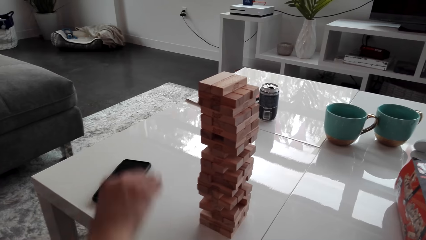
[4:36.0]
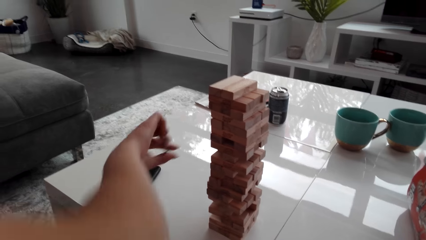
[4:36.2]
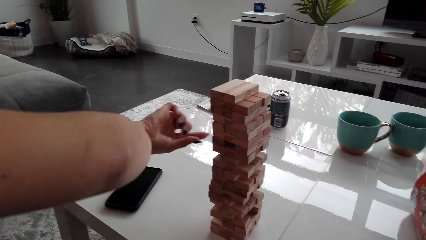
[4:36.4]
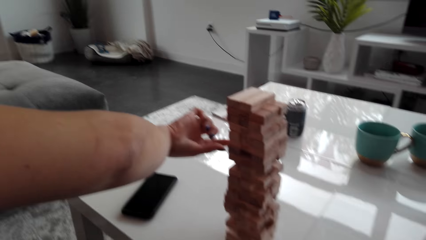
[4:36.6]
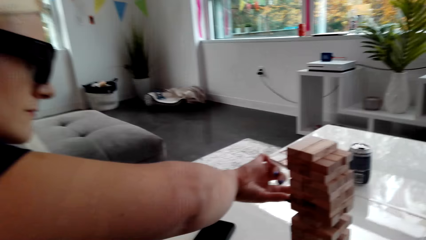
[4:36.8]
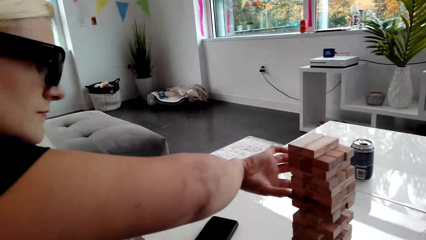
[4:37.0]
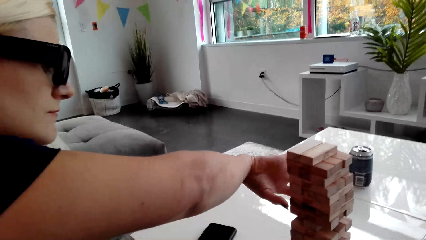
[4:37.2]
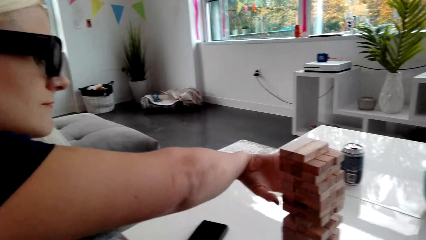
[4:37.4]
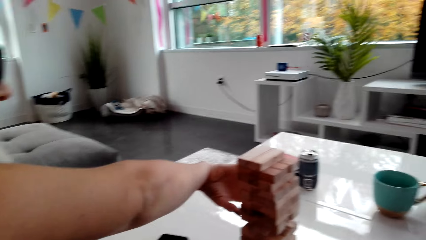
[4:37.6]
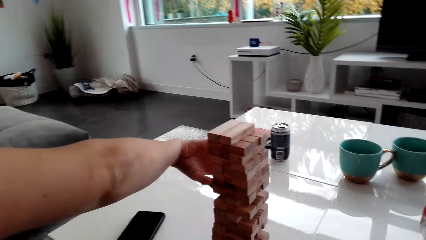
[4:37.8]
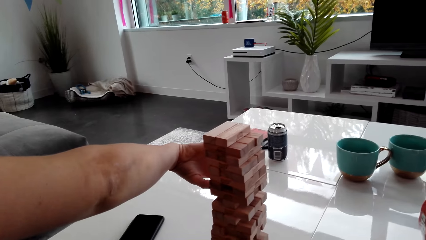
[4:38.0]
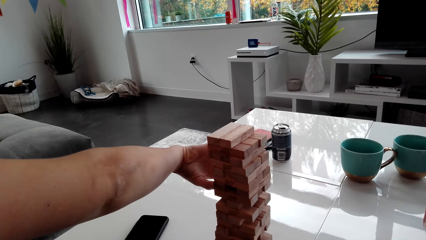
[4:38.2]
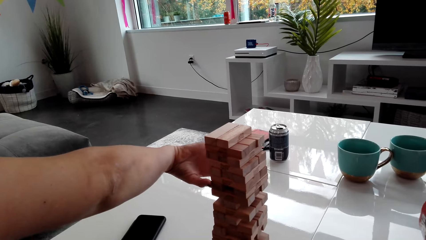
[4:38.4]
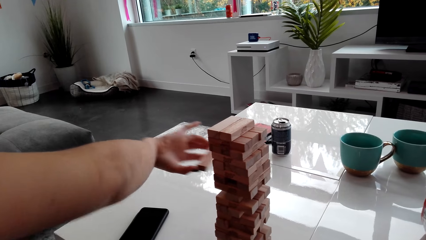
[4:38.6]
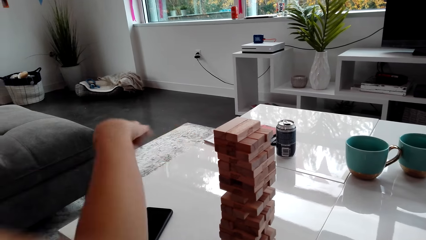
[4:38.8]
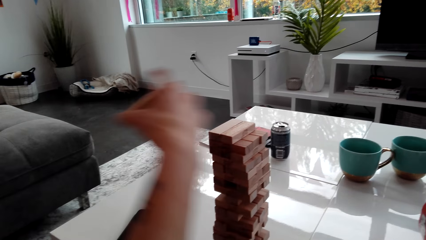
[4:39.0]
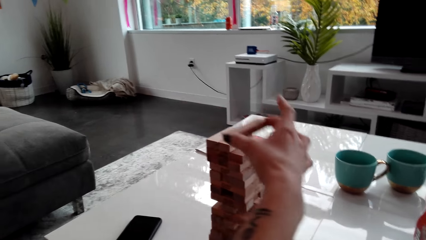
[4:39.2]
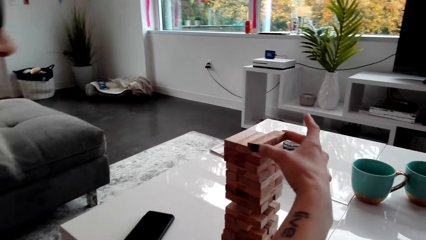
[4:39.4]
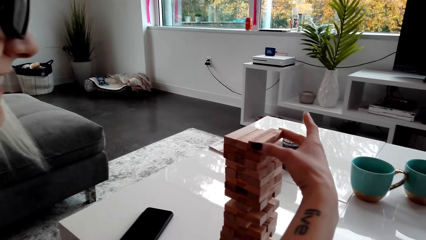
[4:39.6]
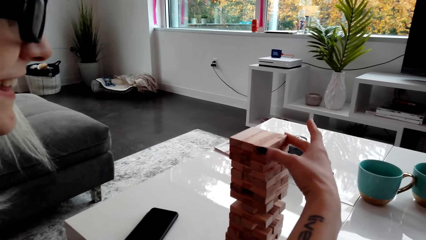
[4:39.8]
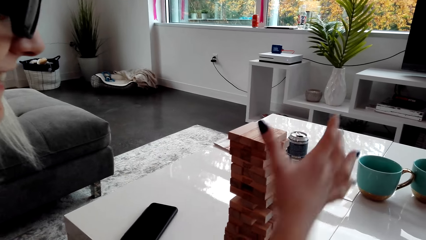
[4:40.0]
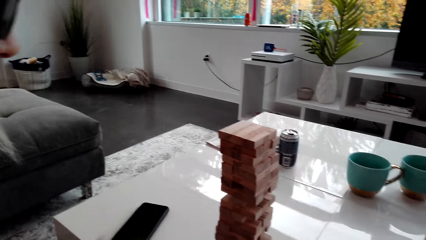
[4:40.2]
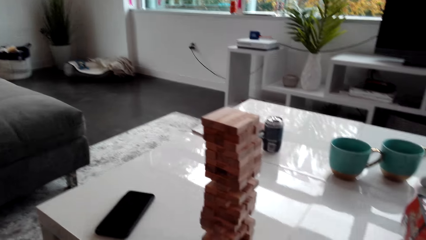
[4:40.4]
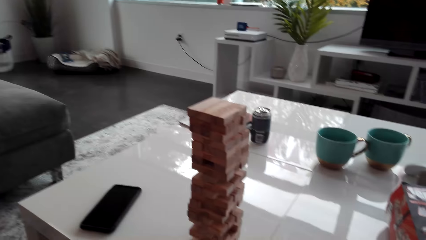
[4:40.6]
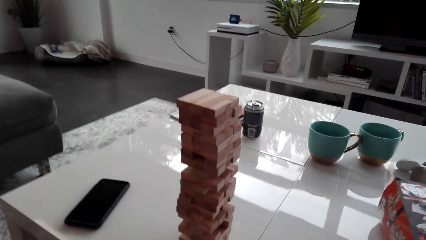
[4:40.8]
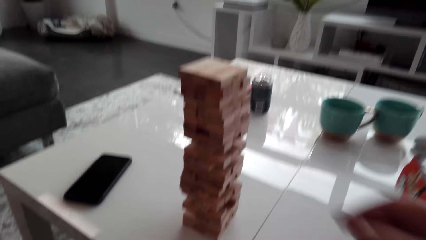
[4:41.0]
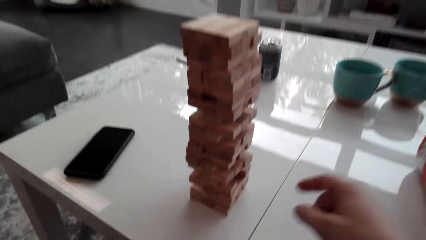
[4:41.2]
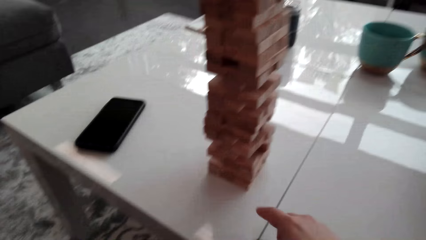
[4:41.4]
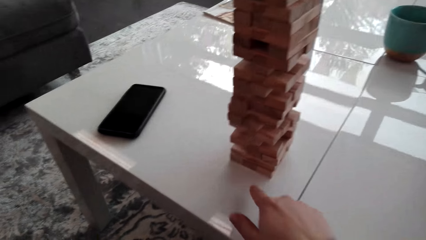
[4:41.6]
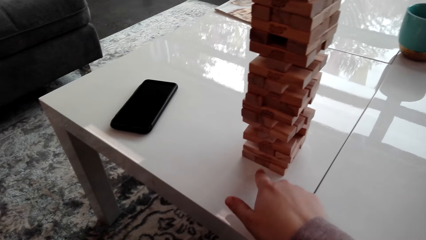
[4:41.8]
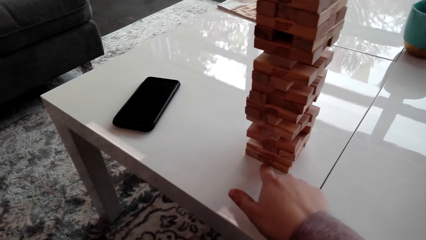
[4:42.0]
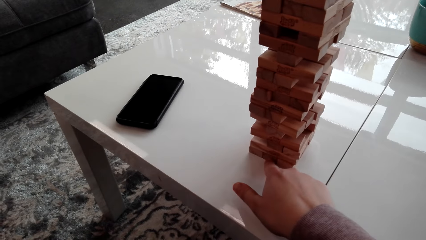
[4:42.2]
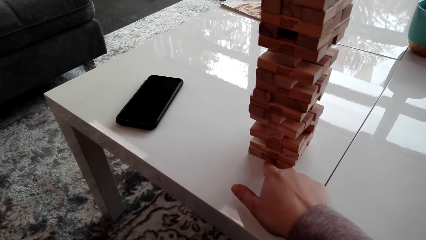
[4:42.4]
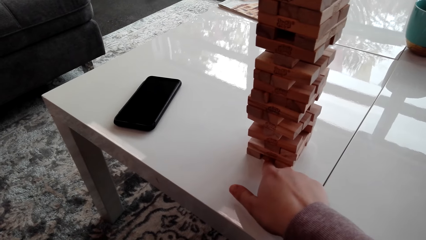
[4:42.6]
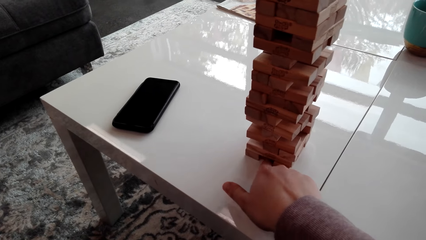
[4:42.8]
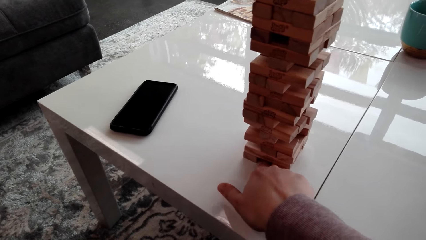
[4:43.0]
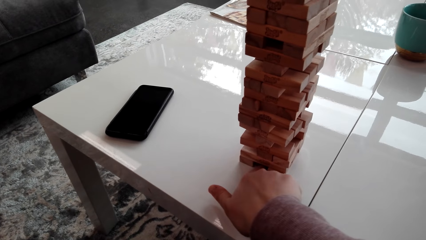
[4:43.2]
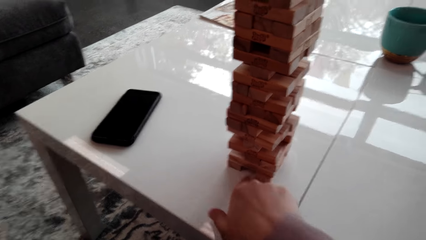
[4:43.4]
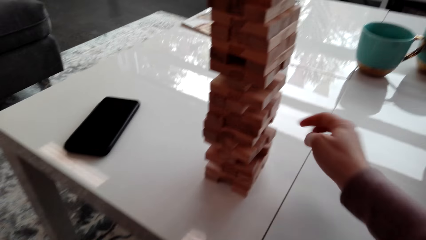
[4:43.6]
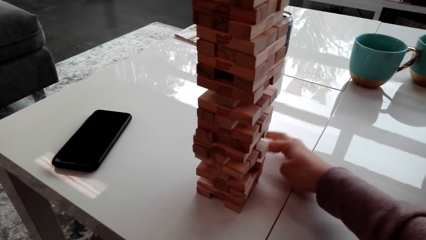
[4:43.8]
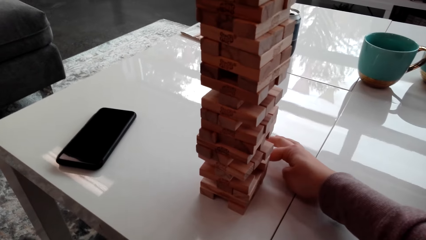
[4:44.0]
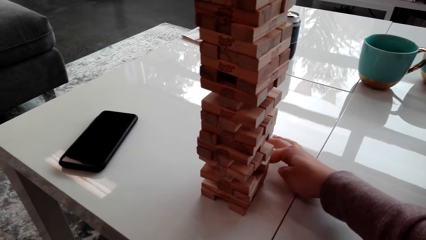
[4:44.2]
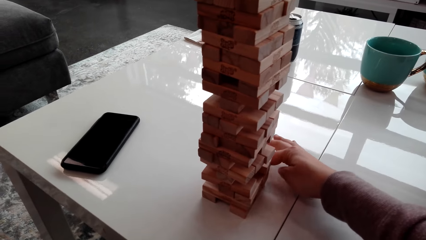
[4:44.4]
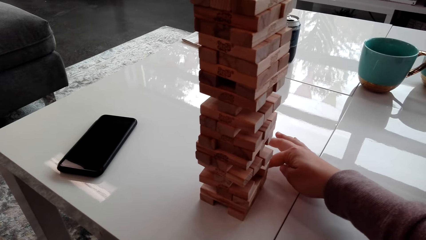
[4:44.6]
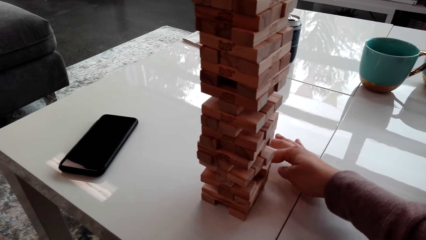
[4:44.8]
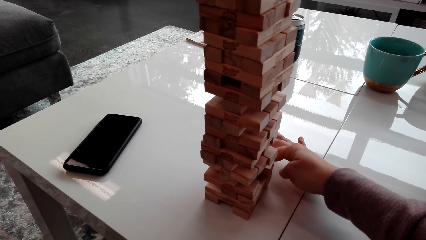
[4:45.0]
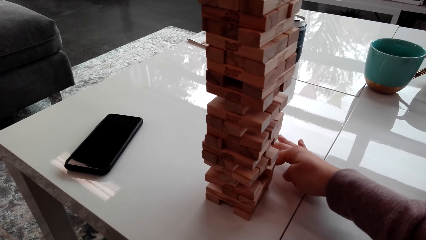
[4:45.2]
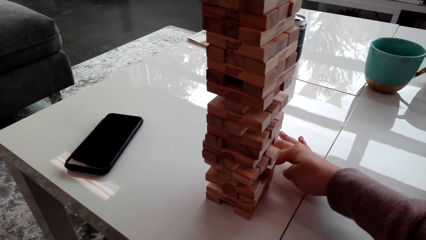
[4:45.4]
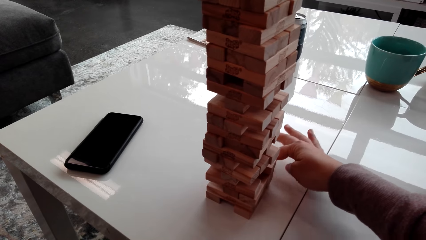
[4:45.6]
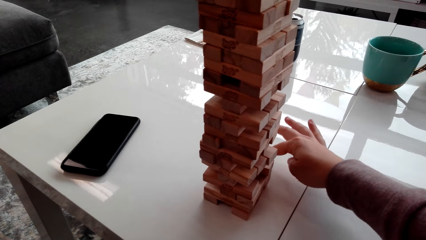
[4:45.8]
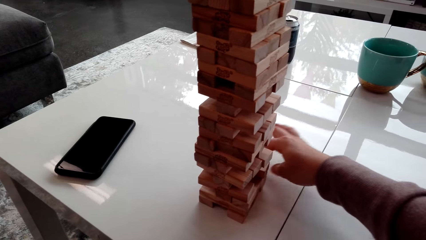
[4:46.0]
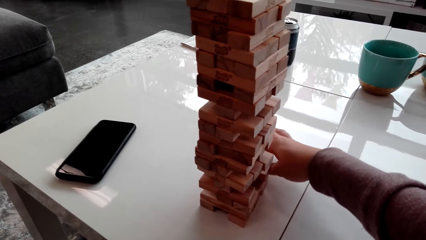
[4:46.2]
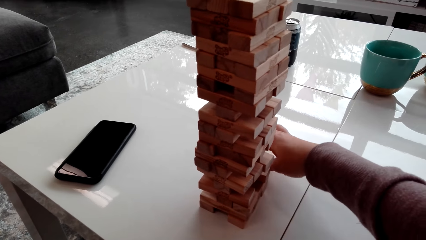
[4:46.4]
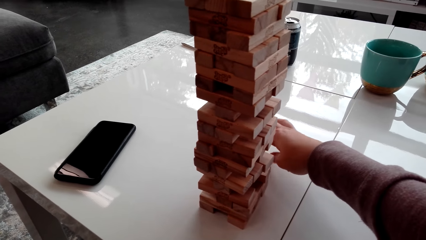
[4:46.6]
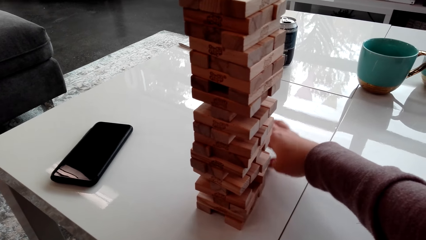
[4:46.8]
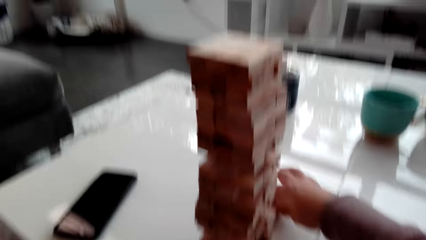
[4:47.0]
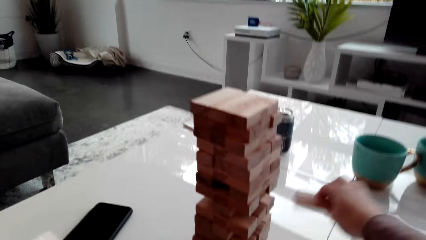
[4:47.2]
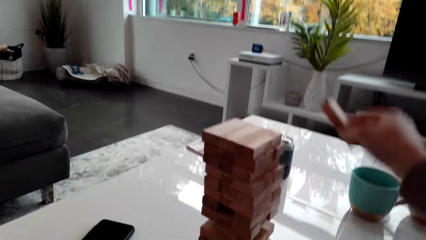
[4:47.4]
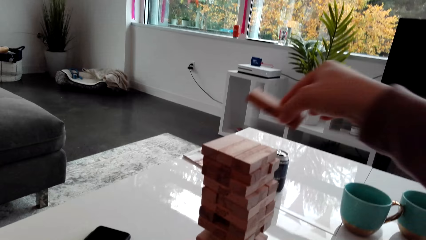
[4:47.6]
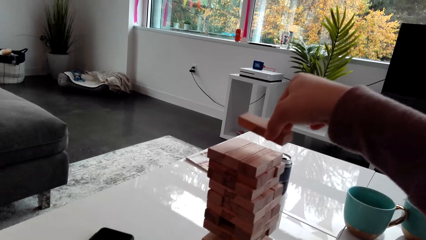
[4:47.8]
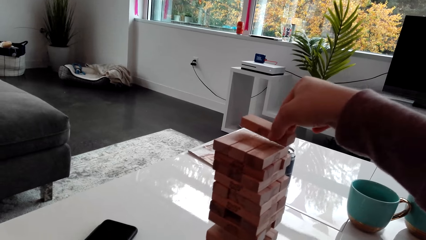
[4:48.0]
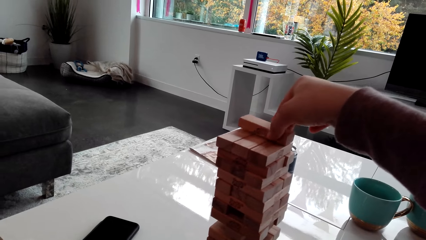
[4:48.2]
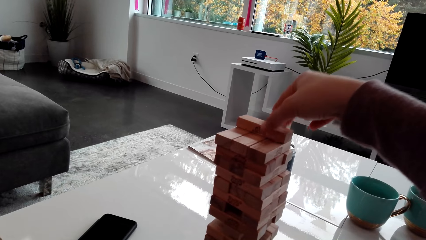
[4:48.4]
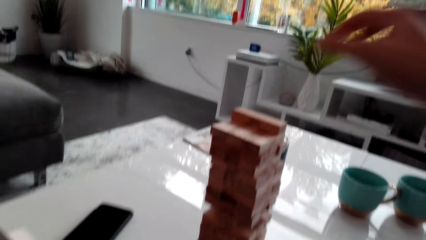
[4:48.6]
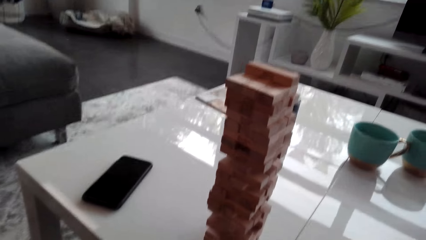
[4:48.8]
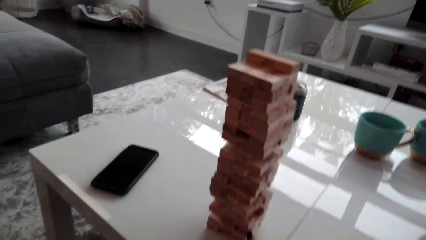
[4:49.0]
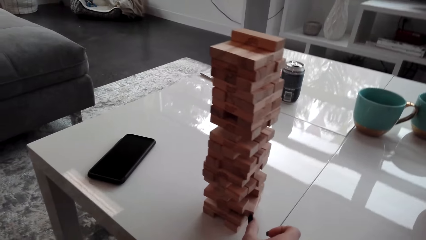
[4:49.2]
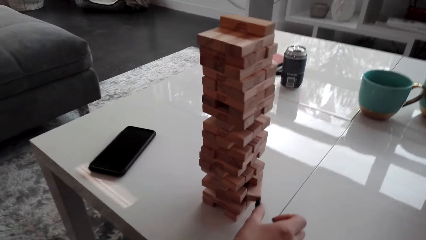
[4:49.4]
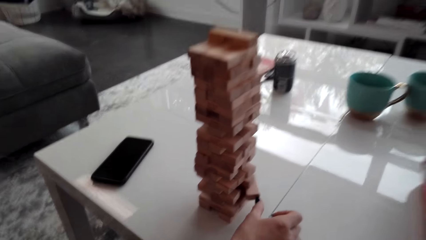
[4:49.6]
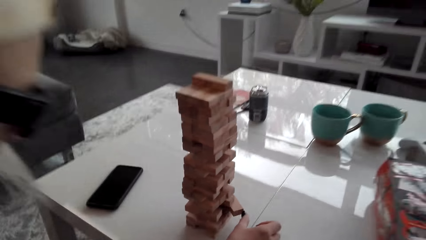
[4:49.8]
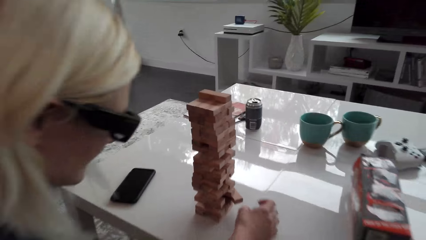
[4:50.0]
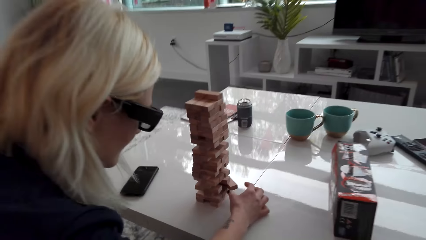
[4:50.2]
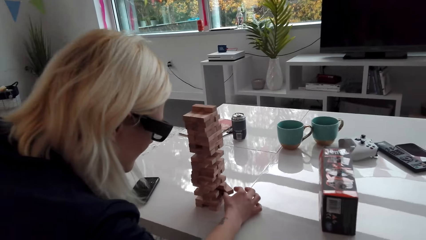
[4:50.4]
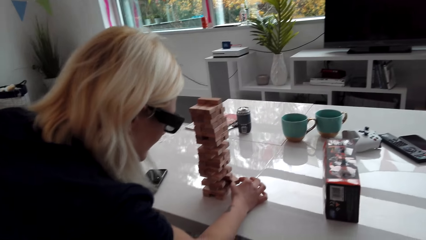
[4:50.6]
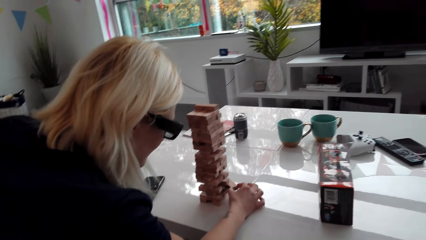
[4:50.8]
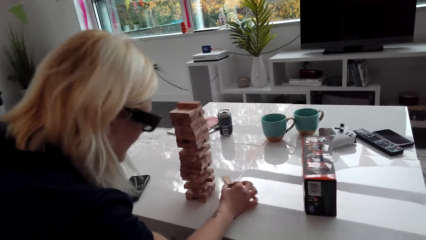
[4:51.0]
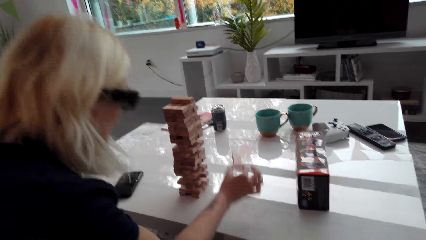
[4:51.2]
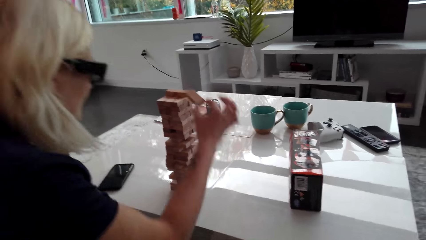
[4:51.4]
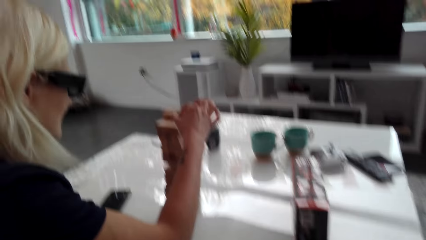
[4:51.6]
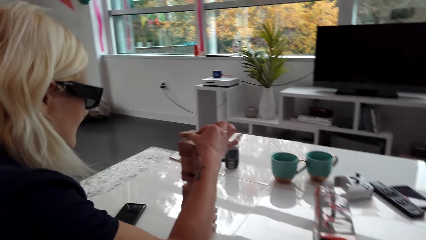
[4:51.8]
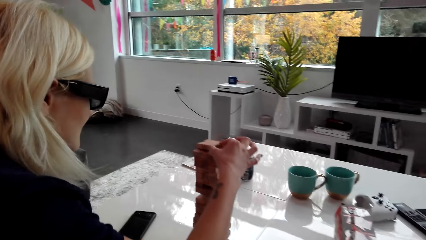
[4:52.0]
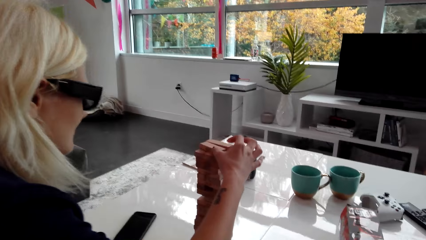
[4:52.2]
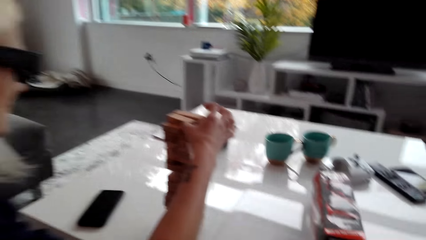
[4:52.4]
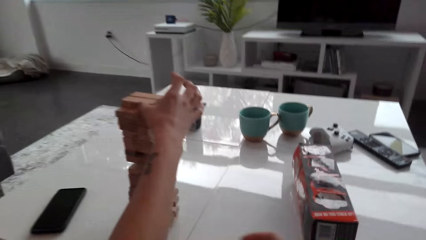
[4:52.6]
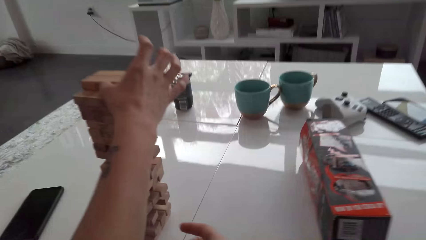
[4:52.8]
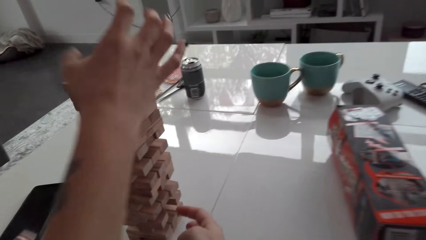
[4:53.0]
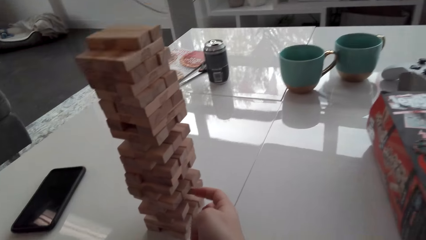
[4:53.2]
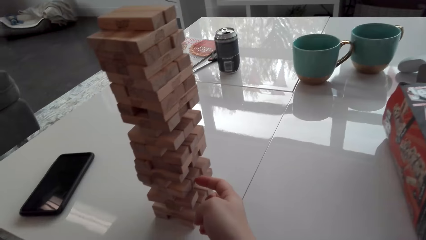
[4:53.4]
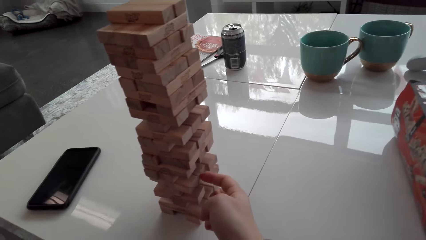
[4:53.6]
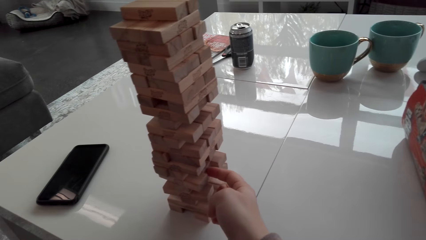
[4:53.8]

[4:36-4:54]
A lady removes a block. The lady stacks blocks on the tower. The camera wearer picks a block or wood brick from the tower. They place the wood brick on the topmost level. The lady picks a block from the tower and places the wood brick on the topmost level.
